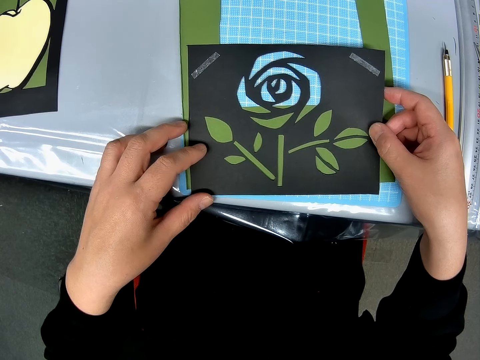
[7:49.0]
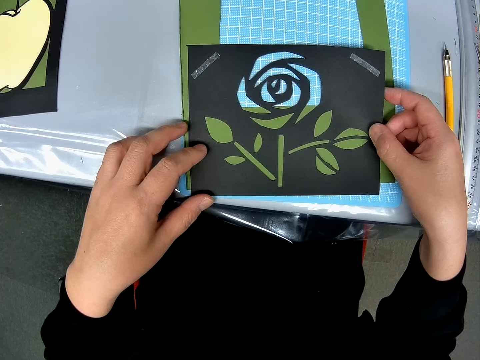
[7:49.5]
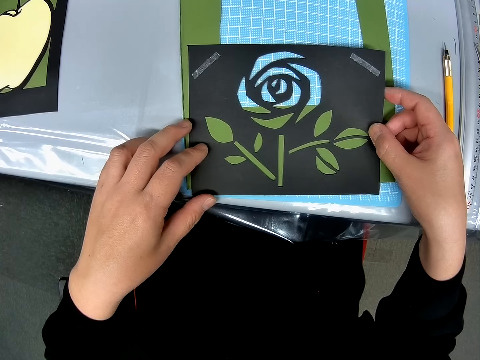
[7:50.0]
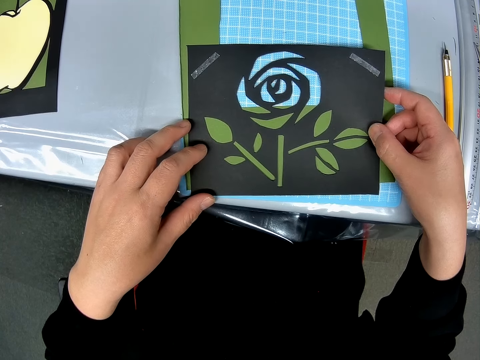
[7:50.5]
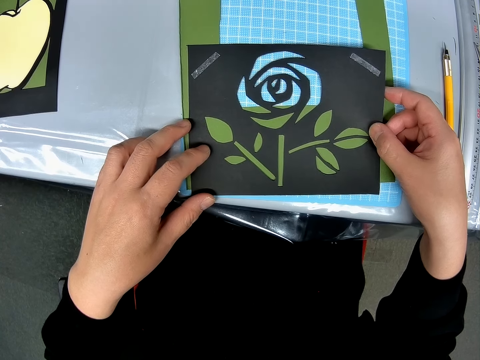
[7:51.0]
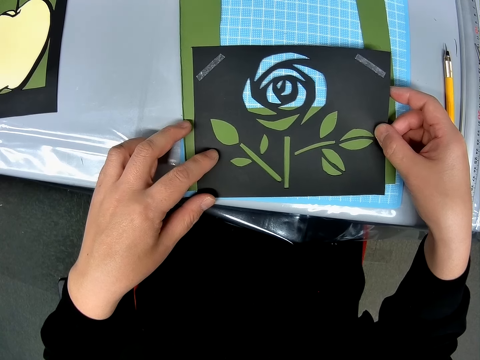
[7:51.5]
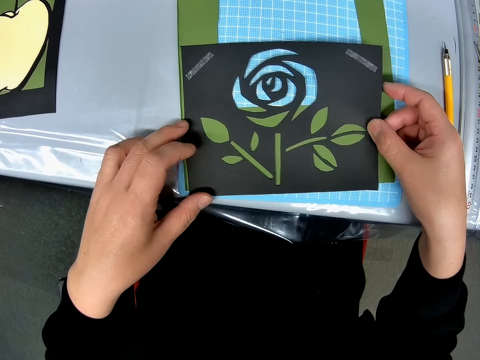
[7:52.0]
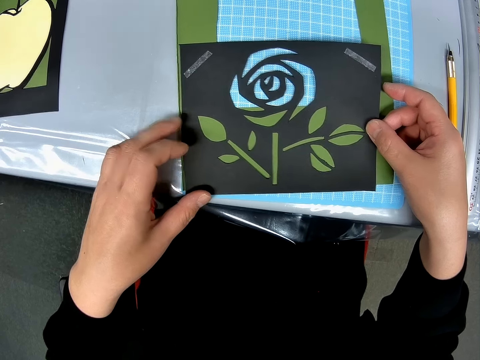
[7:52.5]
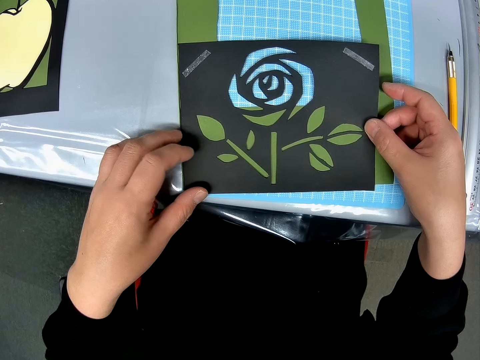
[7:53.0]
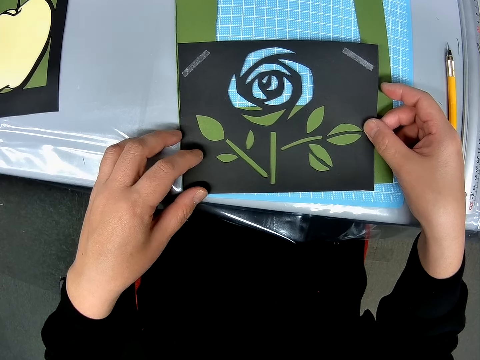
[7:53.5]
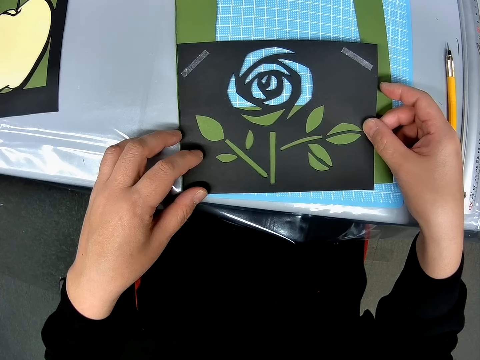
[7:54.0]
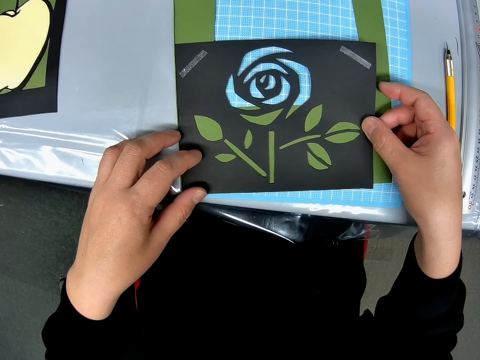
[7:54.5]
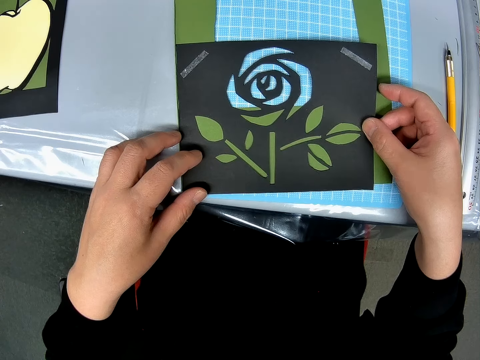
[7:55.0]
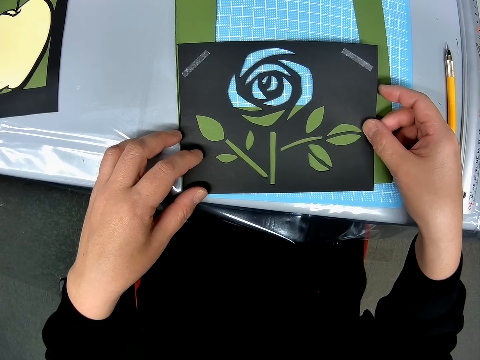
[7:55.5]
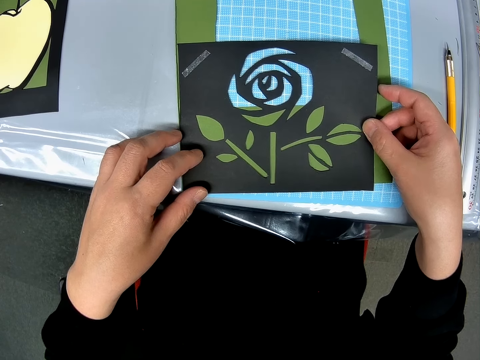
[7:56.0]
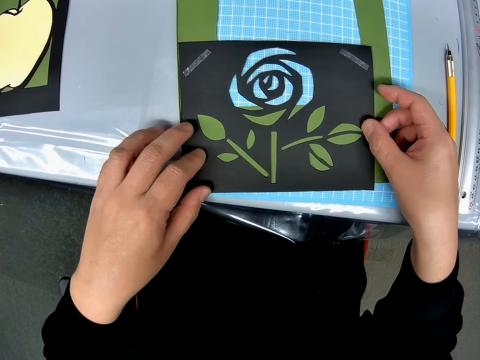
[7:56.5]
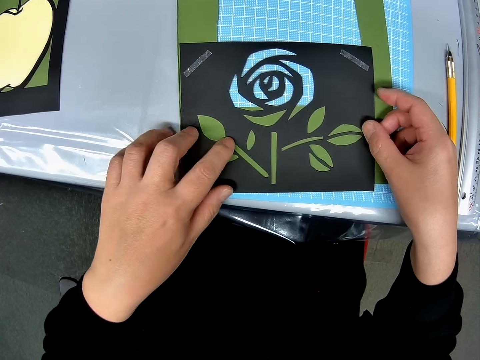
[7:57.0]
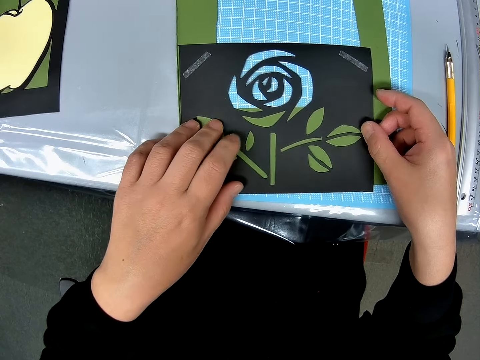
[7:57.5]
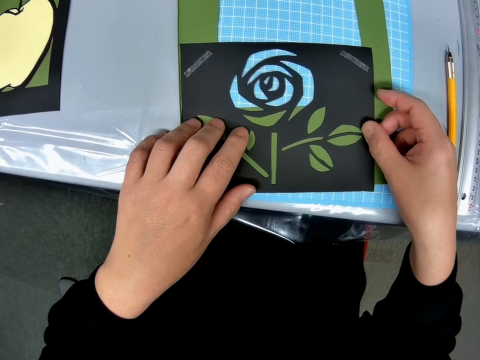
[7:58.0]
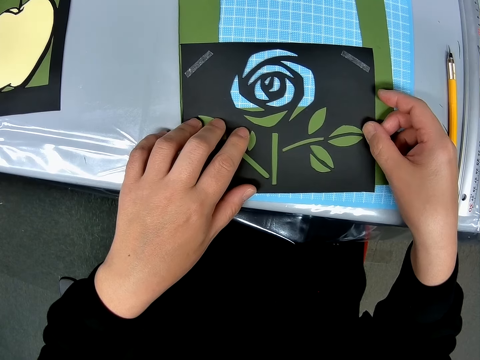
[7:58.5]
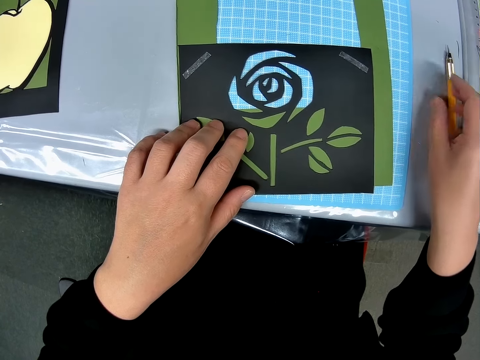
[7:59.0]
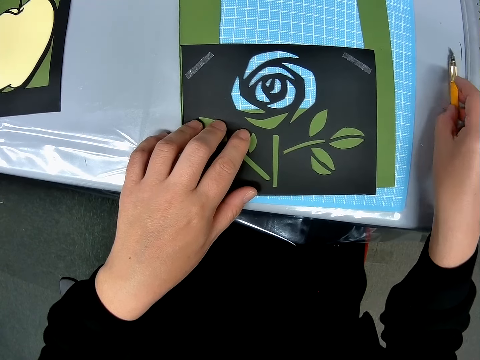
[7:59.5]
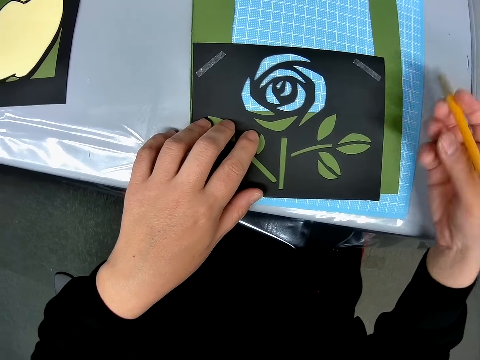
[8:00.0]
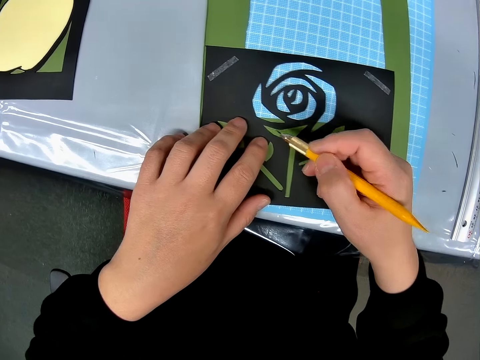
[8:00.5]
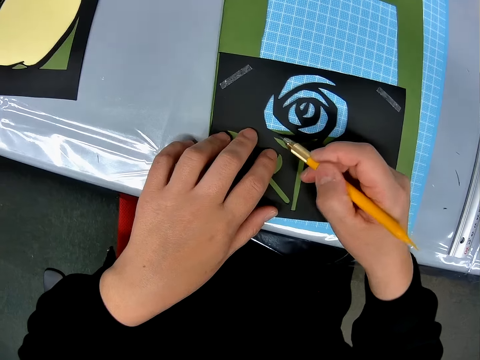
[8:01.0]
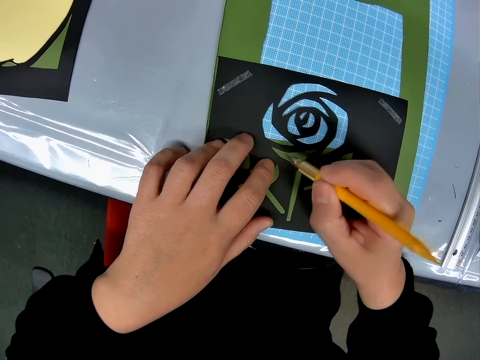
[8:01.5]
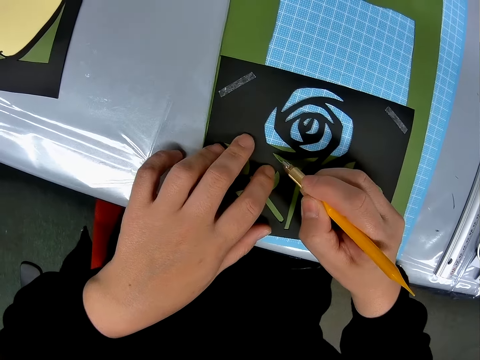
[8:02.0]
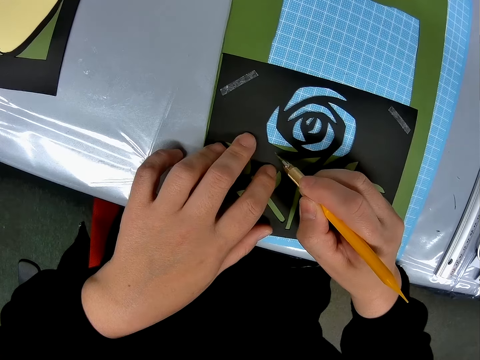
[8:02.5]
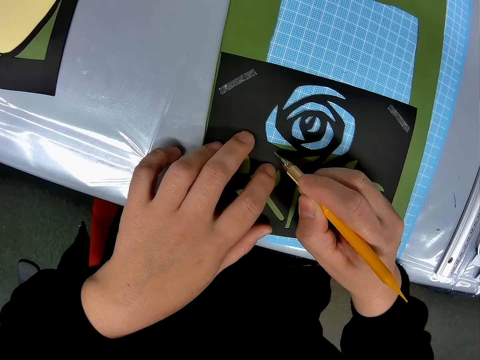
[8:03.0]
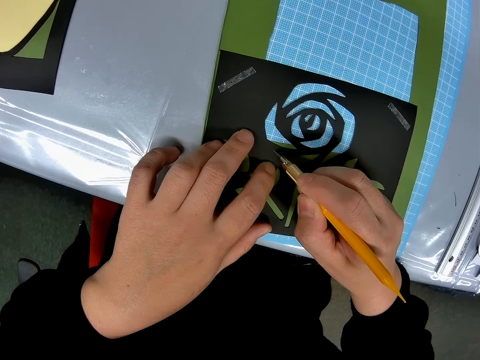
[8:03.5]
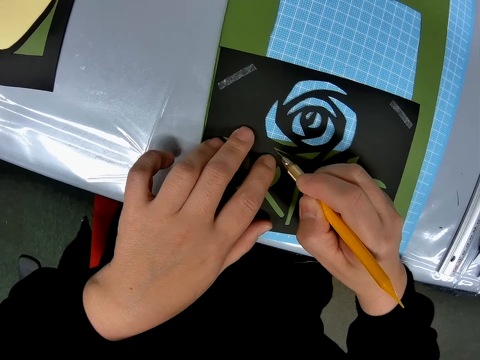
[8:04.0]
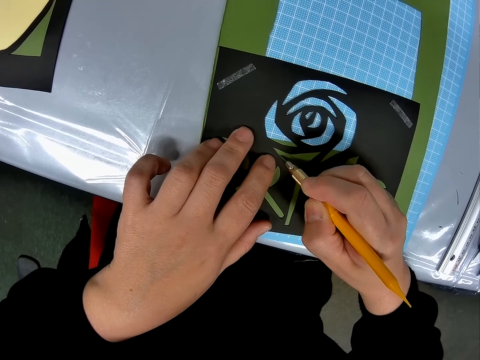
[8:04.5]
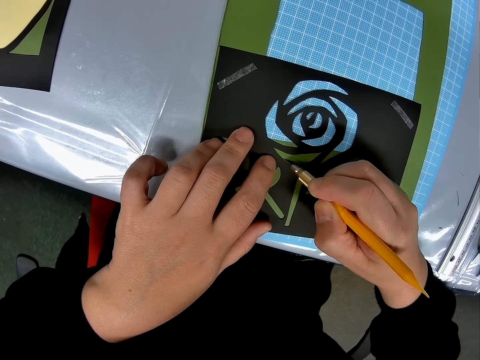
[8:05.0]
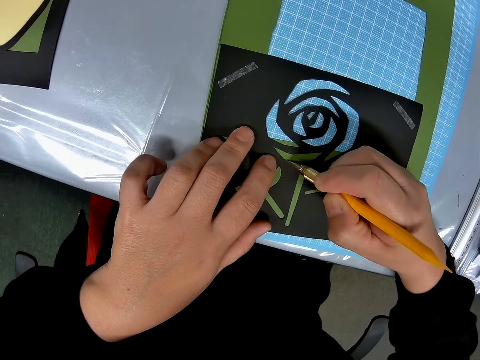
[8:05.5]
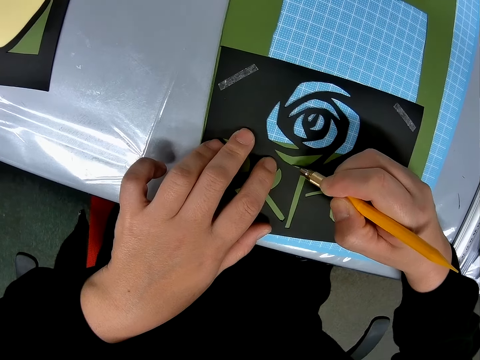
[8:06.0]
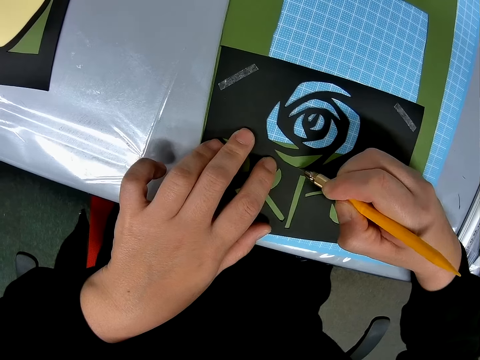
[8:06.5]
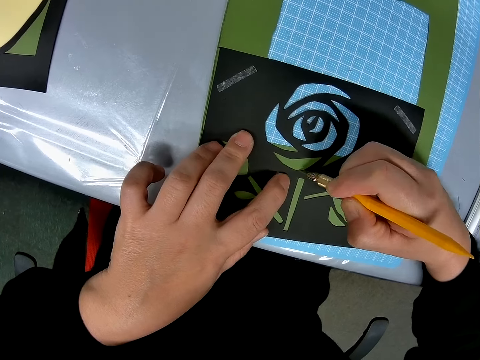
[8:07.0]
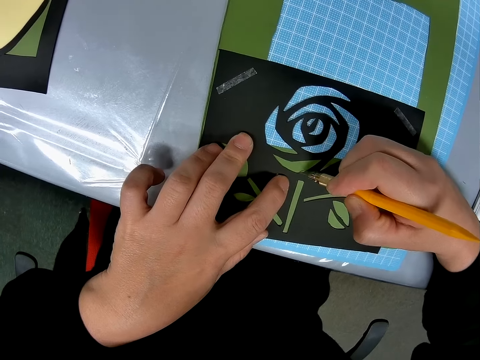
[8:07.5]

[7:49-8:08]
The camera wearer moves fingers on a portrait. She carries the cutter knife from the table with her right hand. She carves the paper with the cutter knife. She cuts the portrait.

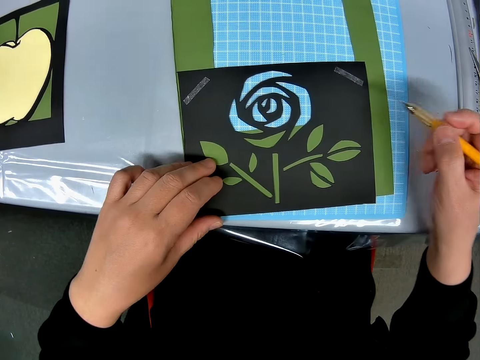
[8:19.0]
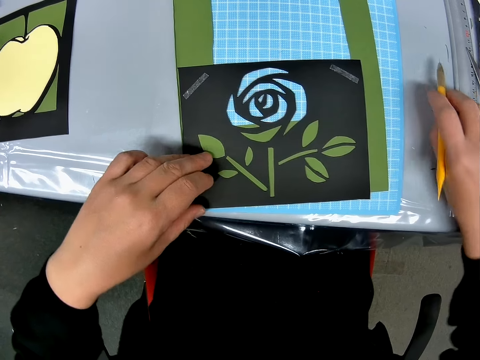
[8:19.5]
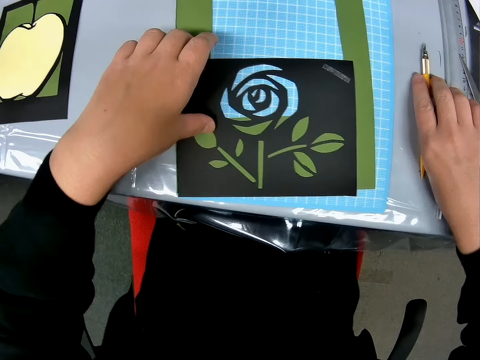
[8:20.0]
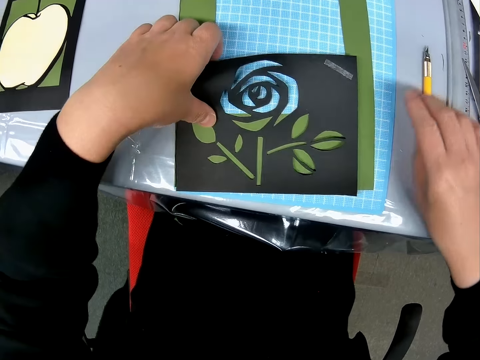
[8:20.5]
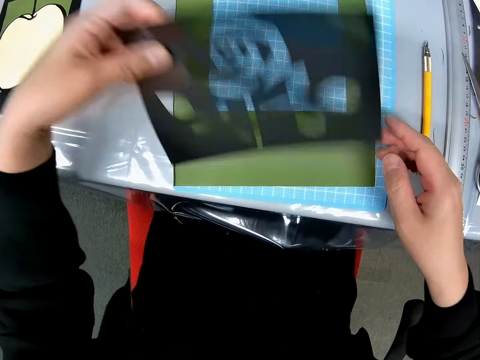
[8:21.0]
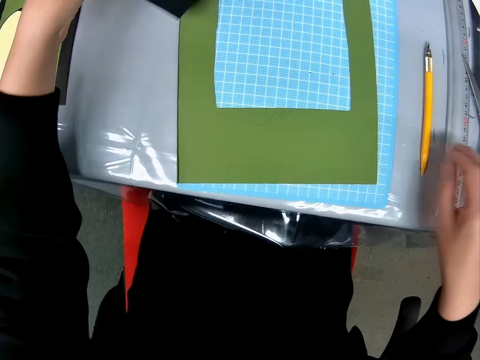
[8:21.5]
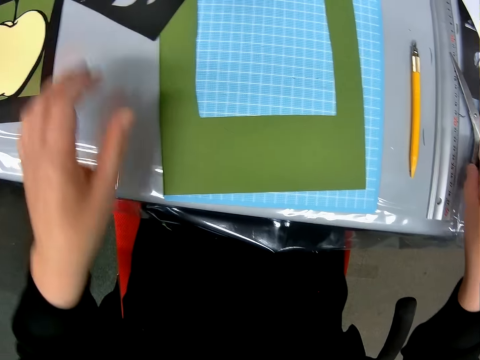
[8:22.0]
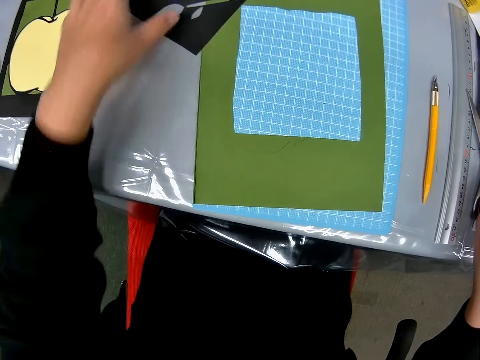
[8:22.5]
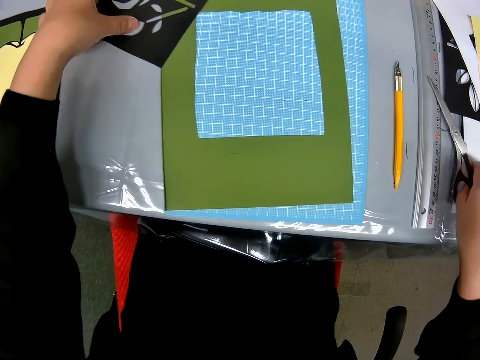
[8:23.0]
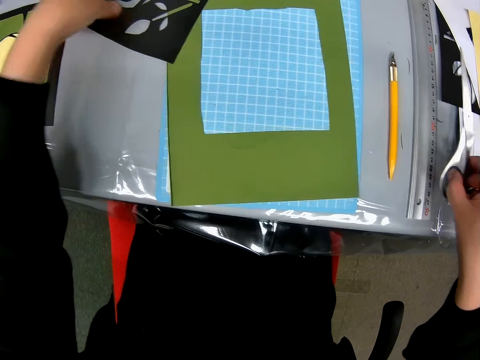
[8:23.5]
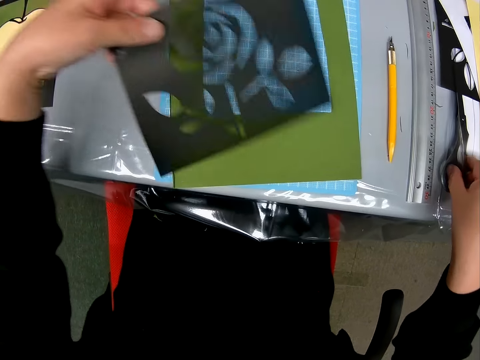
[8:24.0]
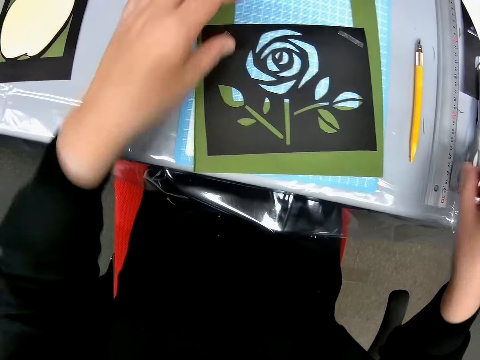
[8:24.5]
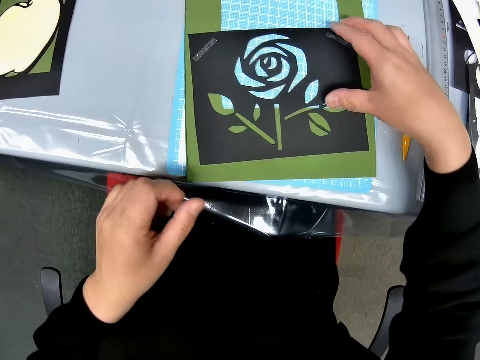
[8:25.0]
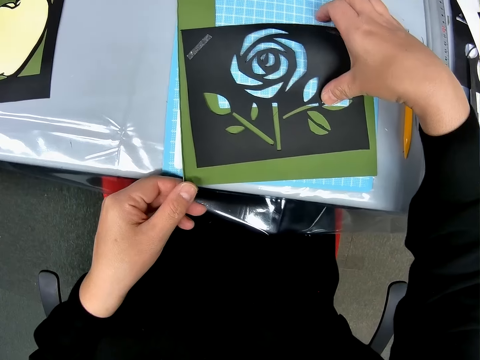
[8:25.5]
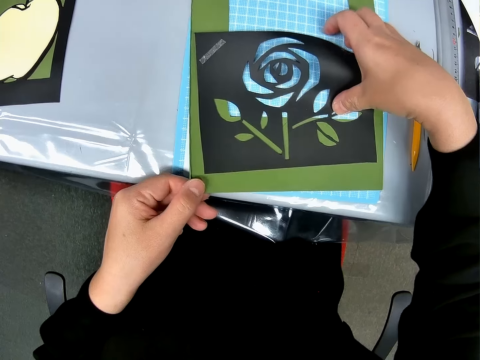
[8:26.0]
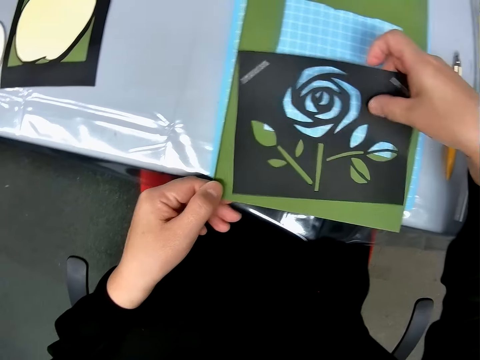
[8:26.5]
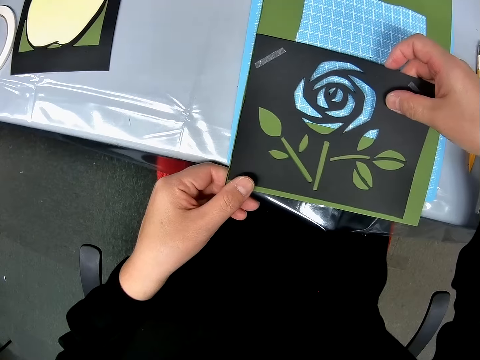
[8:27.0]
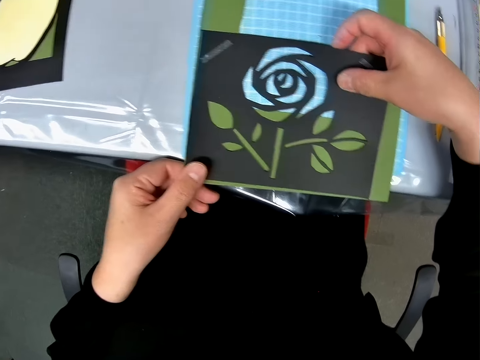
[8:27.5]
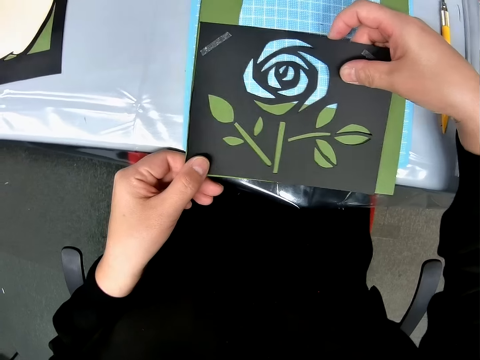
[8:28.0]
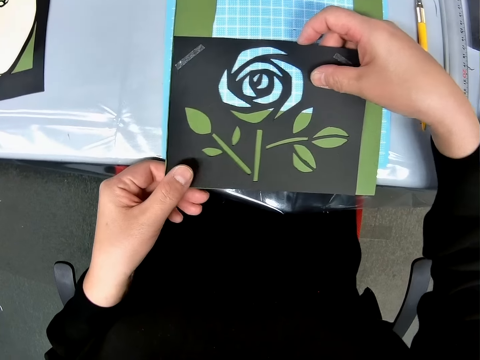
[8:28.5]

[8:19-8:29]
The camera wearer drops the cutter knife on the table. She carries the carved paper craft from the table with her left hand. She holds a portrait. She drops the carved paper craft on the table. She picks up the carved paper craft from the table with her left hand. She drops the carved paper craft on the table. She sets the paper craft on the paper on the table.
